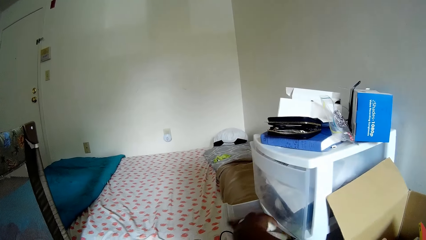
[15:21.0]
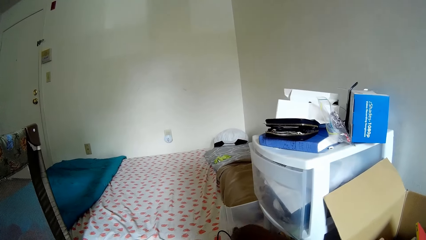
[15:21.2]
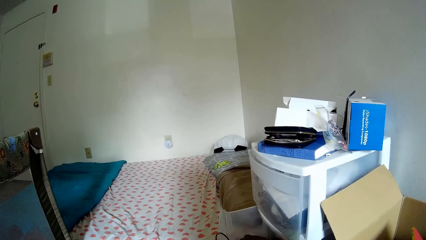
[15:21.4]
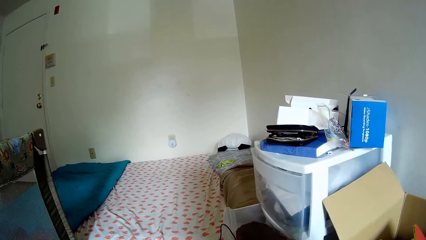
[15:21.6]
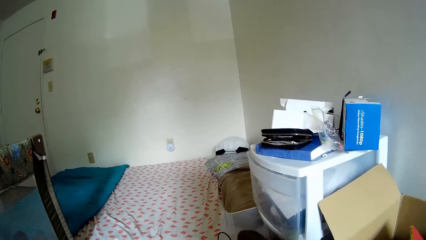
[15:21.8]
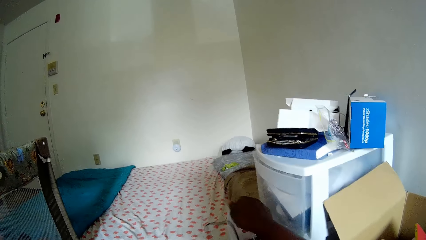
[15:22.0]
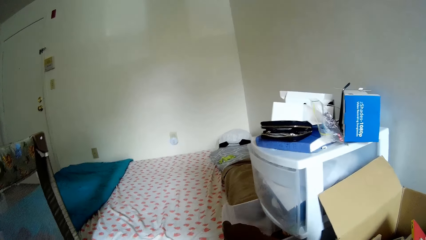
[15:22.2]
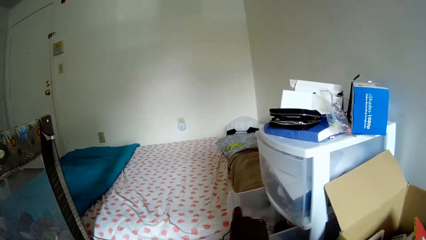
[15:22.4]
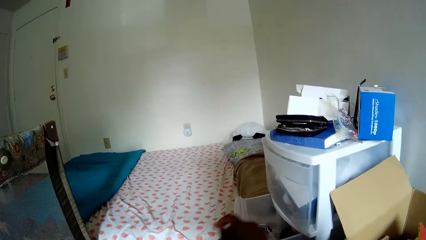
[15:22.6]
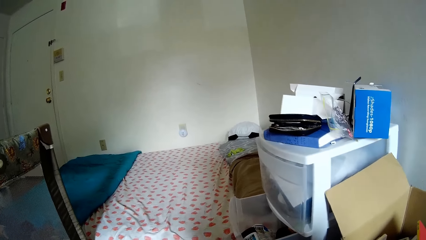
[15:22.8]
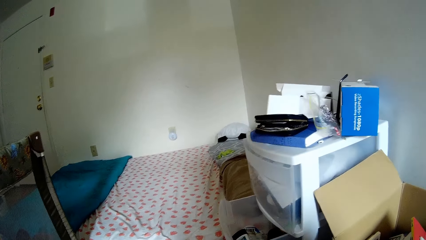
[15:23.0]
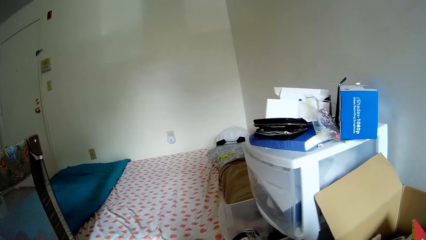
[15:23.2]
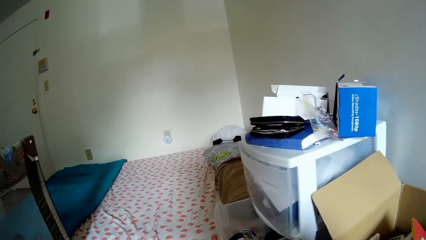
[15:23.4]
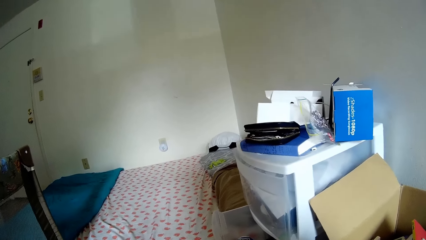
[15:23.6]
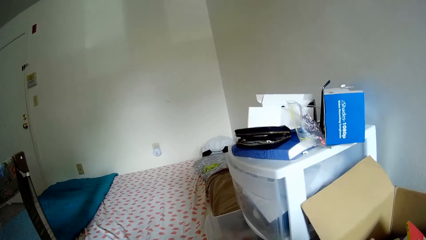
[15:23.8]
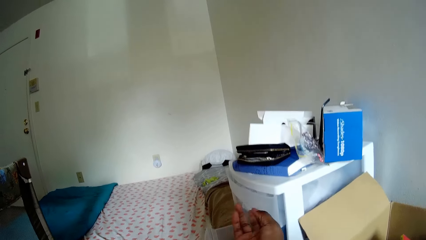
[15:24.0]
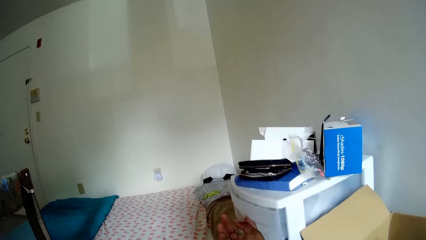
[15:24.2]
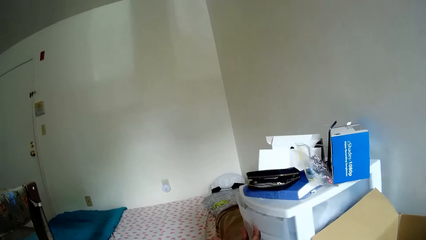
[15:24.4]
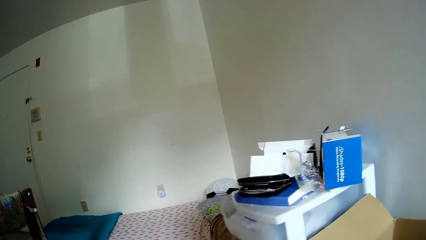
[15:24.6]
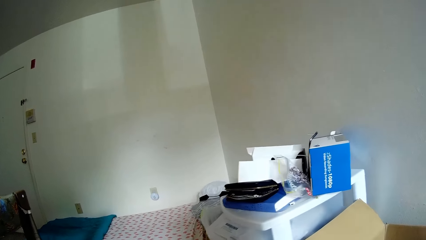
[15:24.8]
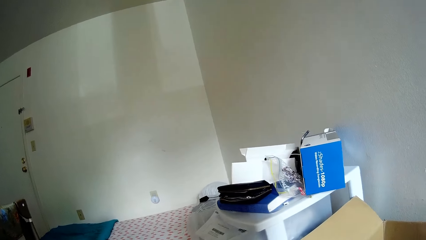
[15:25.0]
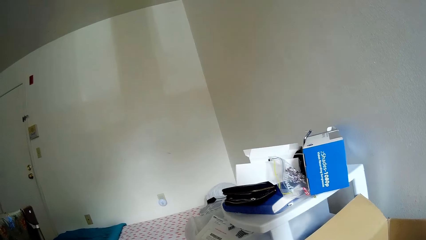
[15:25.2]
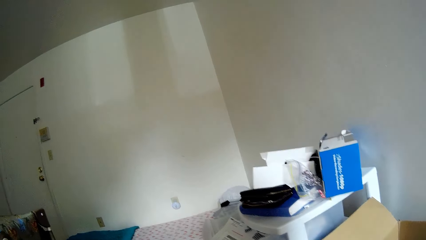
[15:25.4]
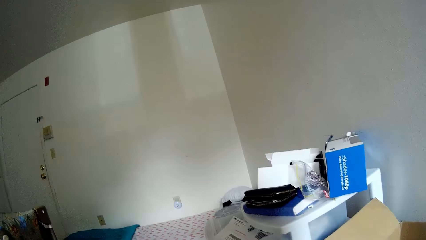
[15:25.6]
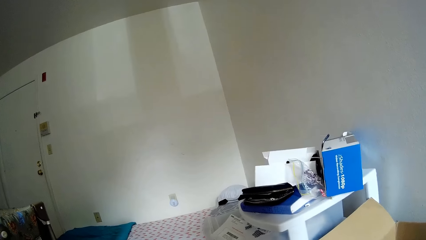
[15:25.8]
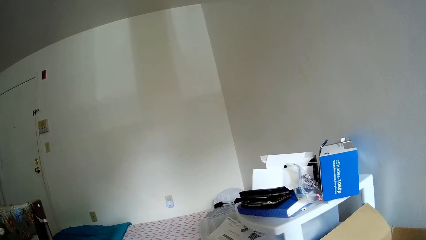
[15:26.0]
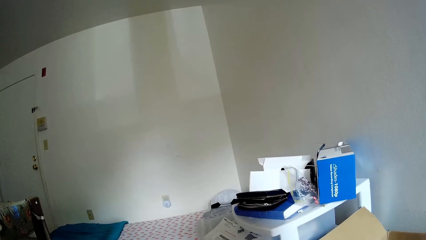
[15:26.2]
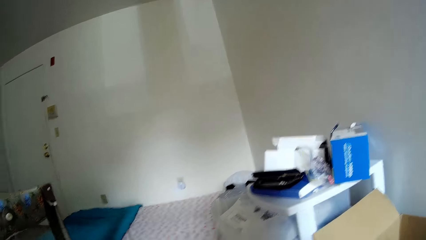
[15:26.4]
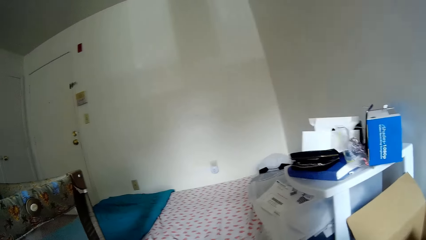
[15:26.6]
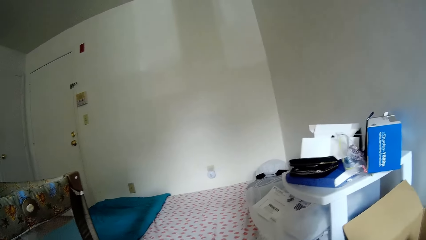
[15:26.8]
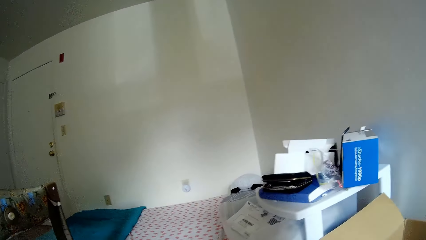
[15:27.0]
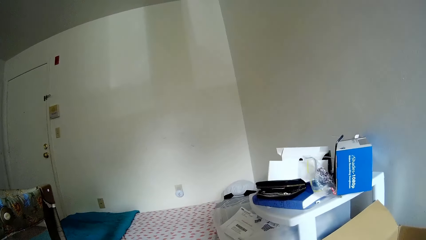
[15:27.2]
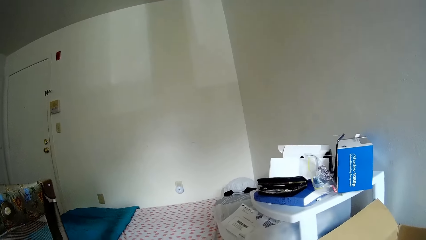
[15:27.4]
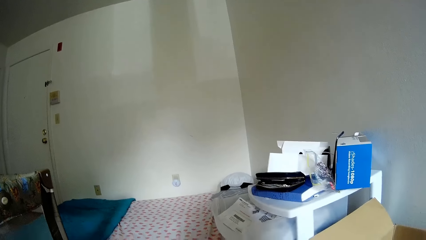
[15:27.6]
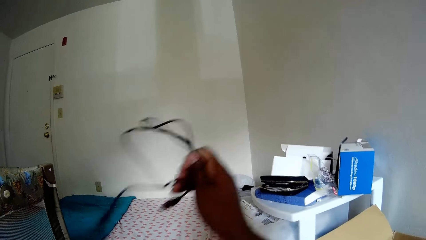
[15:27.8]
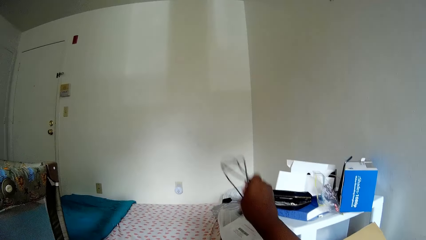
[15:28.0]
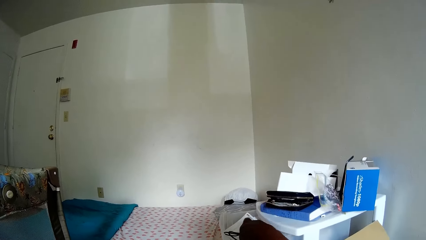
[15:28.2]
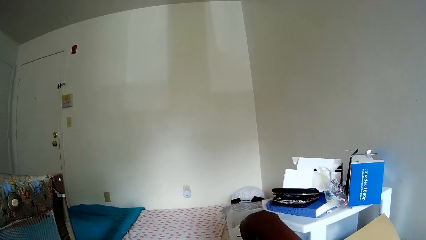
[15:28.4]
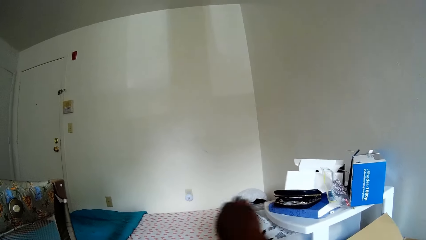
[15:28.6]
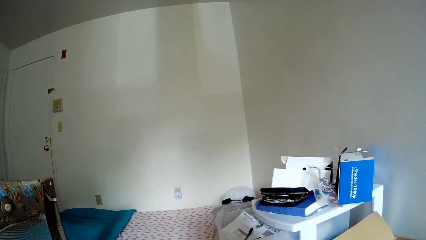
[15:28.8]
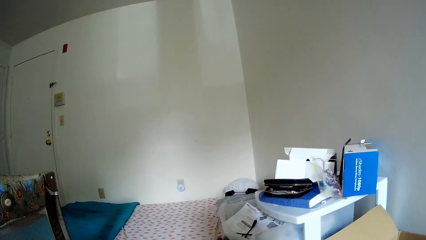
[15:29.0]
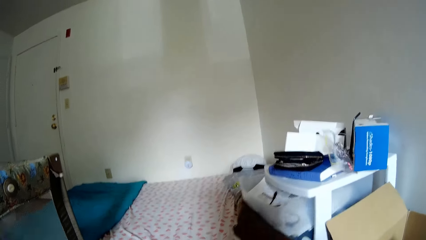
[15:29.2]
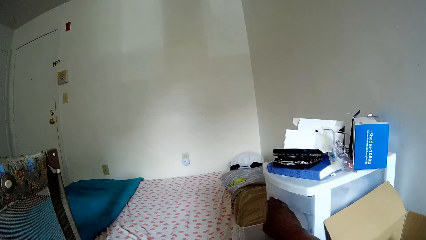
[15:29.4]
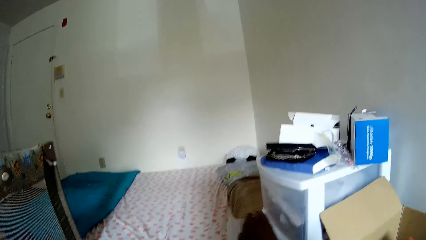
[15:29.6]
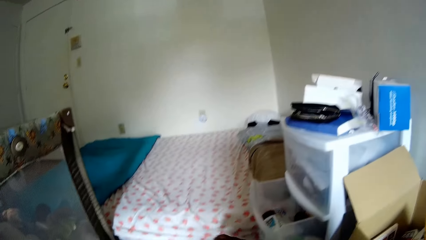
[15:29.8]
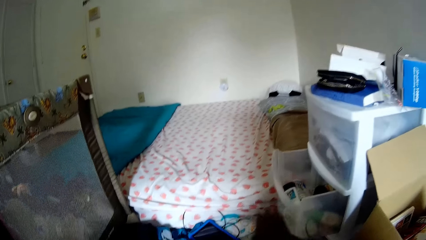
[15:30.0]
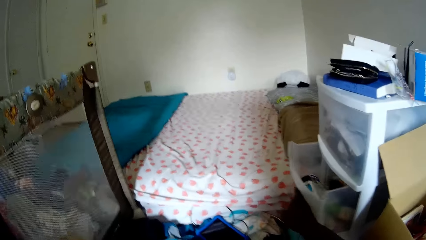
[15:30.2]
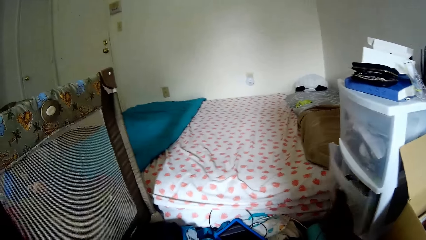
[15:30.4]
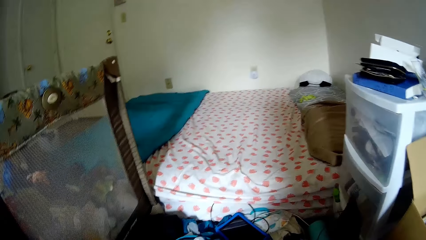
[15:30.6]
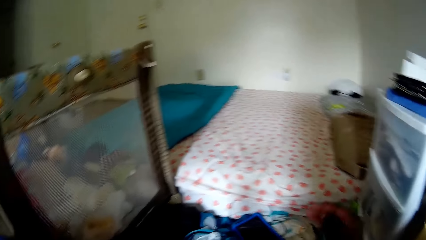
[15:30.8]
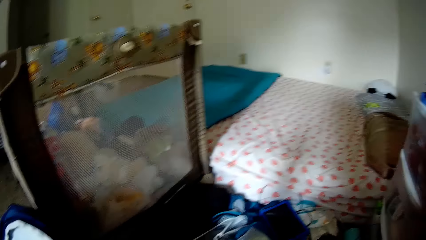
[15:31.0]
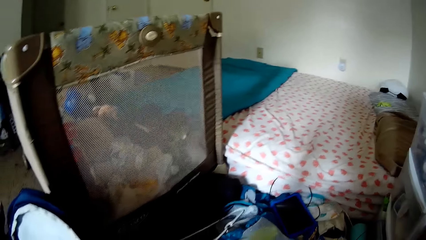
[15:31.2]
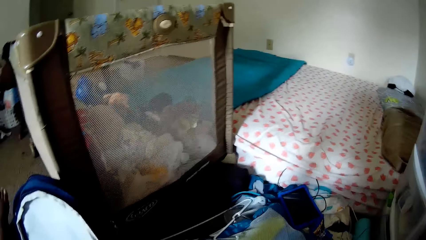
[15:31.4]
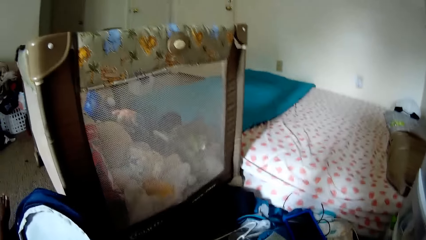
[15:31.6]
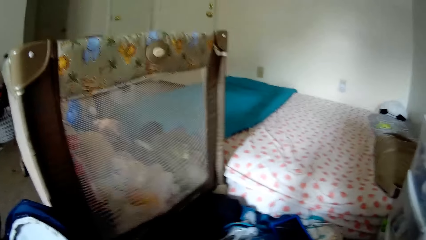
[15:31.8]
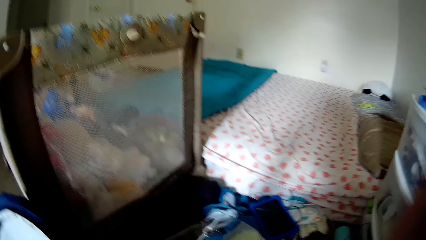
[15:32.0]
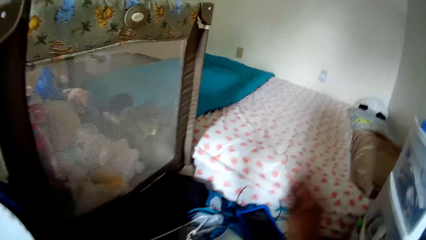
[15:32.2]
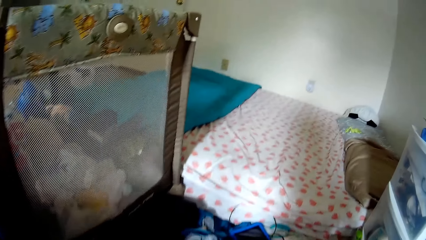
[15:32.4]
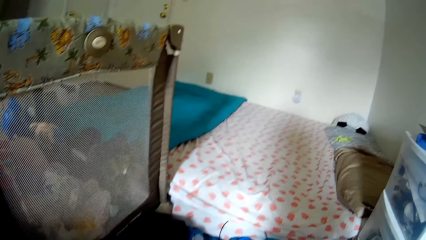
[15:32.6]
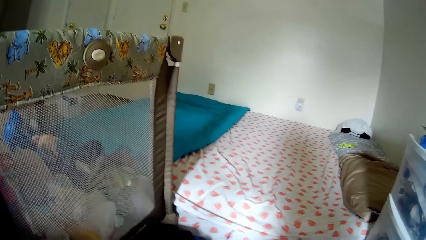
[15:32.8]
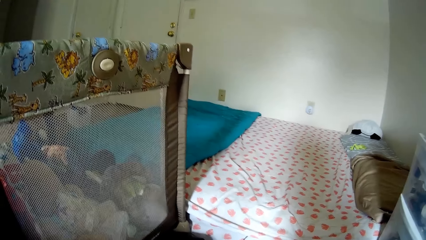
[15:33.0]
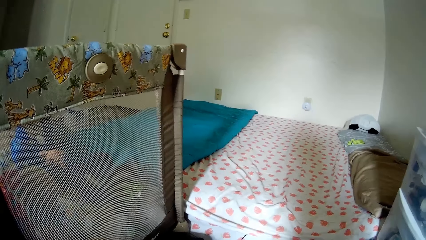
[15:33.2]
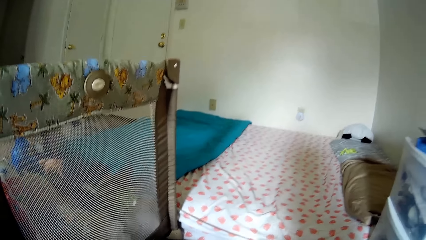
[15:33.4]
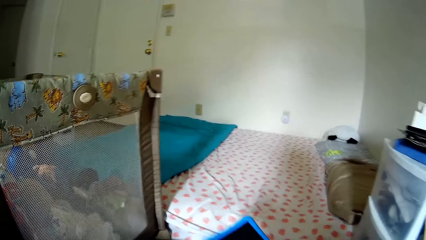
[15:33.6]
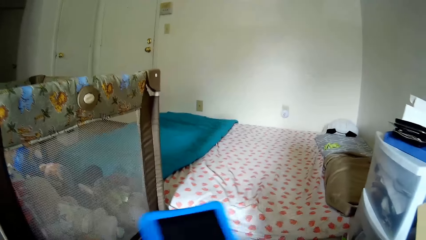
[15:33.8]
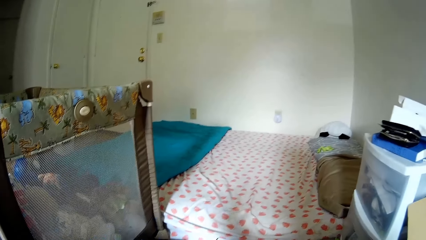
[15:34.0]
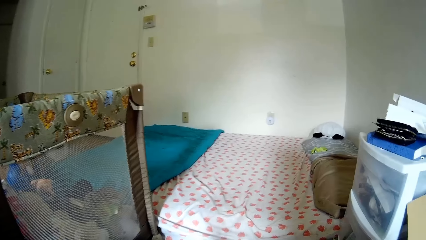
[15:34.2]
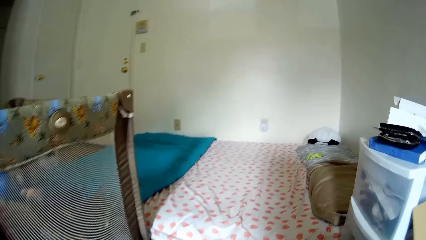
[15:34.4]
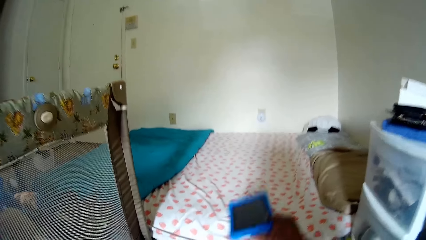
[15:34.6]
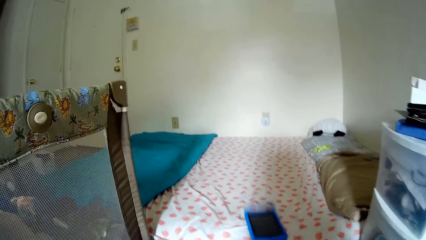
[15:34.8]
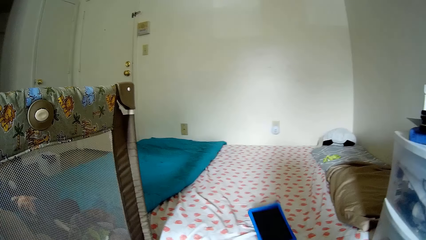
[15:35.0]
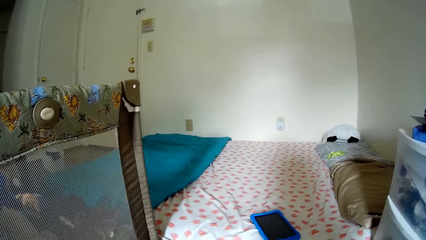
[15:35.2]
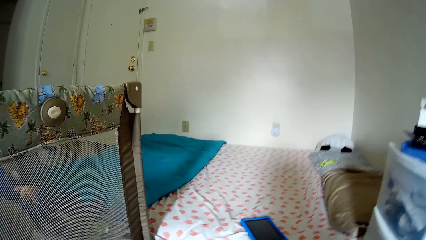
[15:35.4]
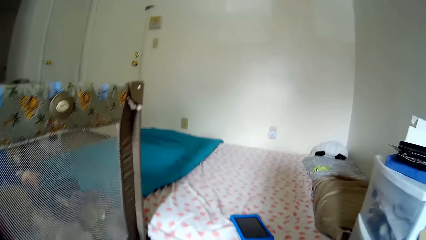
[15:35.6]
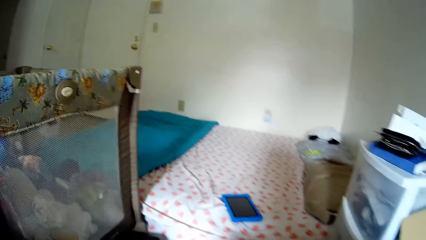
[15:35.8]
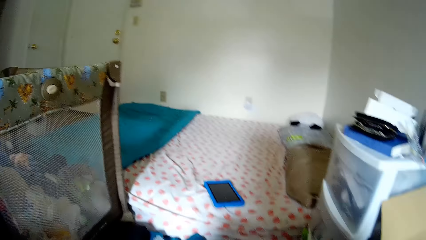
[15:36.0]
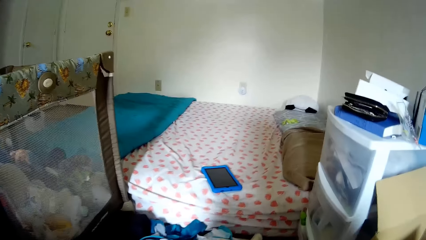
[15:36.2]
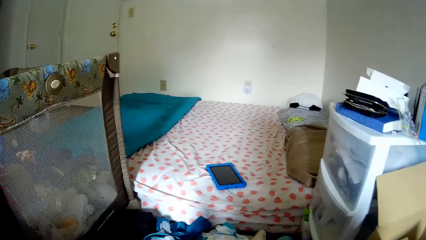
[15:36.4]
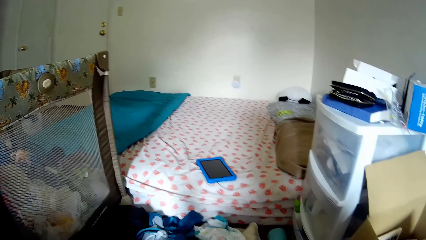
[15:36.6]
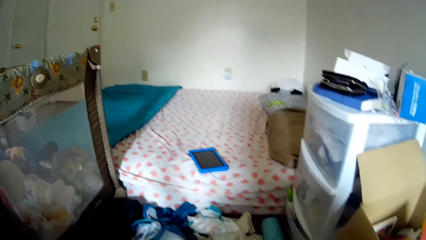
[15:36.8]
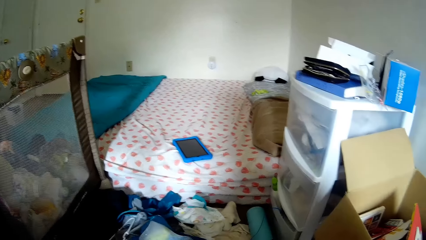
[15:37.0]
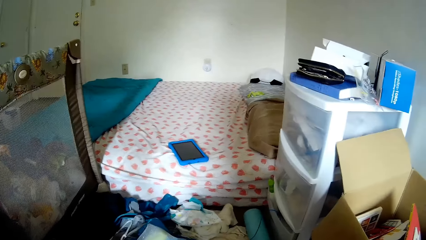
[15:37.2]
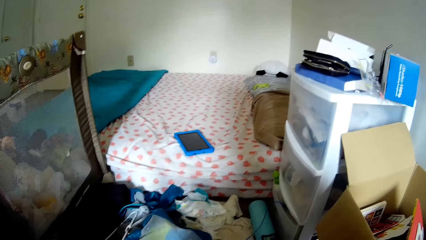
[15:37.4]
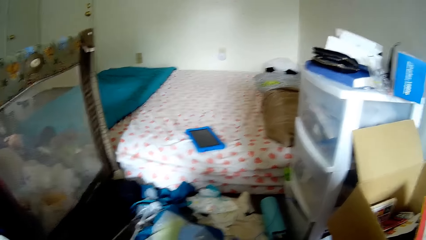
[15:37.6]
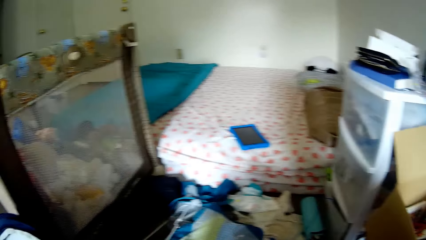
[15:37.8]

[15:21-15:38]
The camera wearer drops the deodorant in the drawer with her right hand. She searches the drawer with her right hand. She lifts a cable, drops the cable, and picks the cable. She opens a drawer with her right hand. She drops a wire in her right hand inside the drawer. She closes the drawer with her right hand. She closes it again. She lifts her hand and lowers her hand. She picks the phone from the floor with her right hand. She throws the phone on the bed with her right hand.
